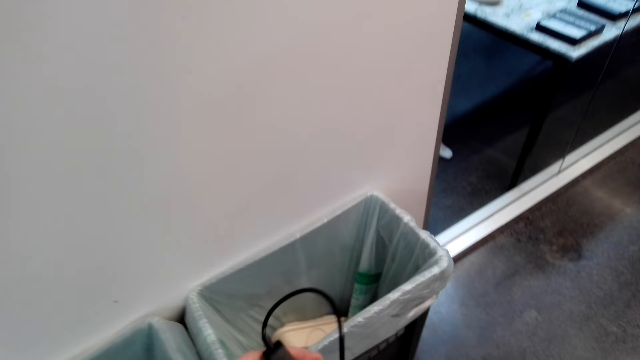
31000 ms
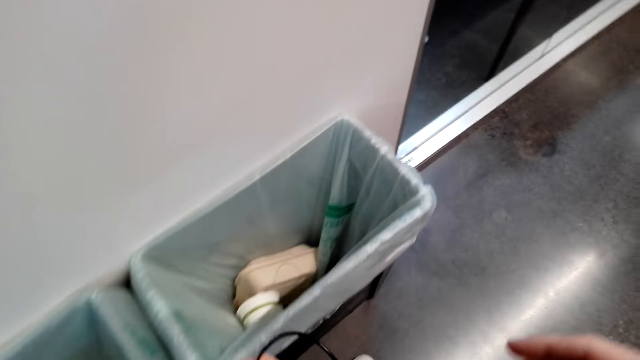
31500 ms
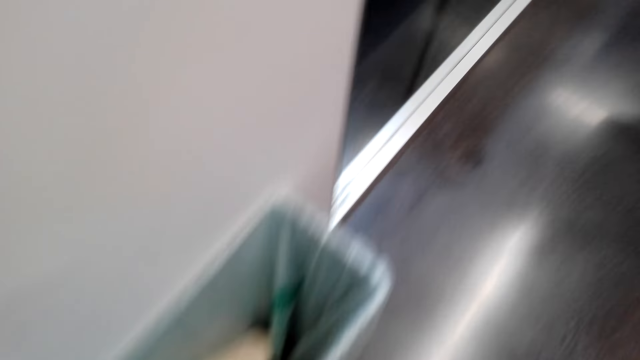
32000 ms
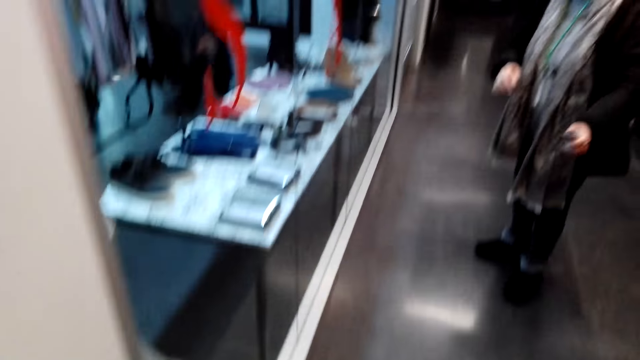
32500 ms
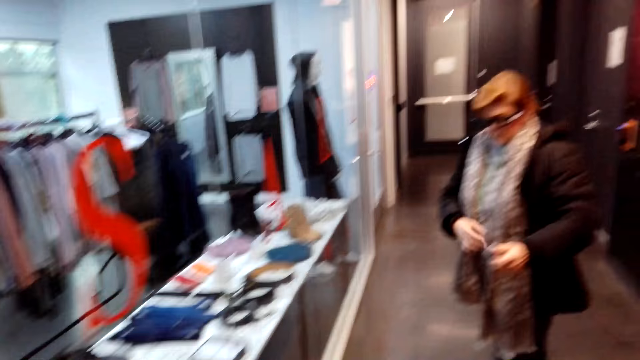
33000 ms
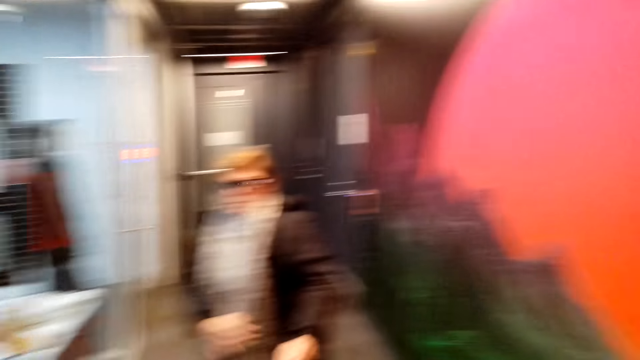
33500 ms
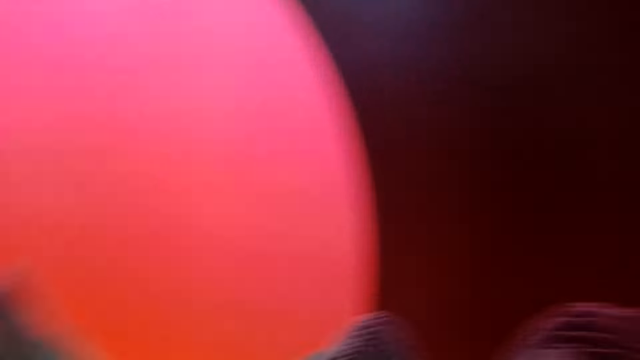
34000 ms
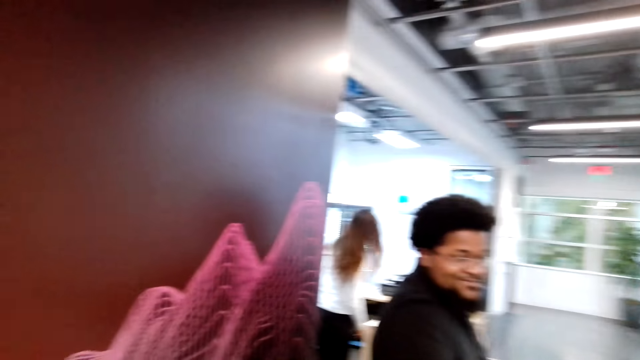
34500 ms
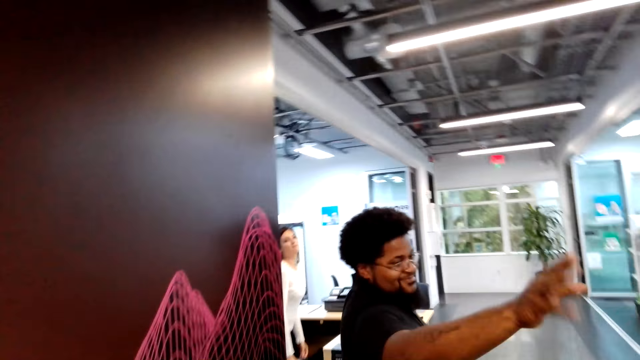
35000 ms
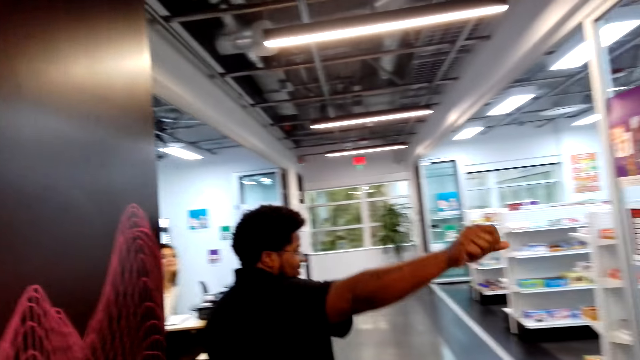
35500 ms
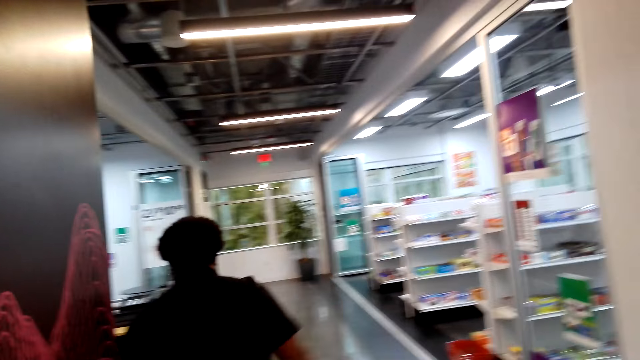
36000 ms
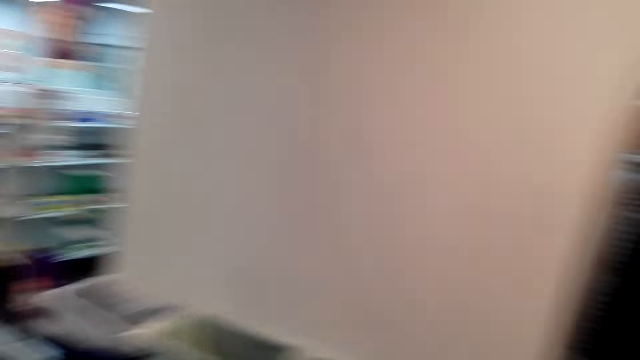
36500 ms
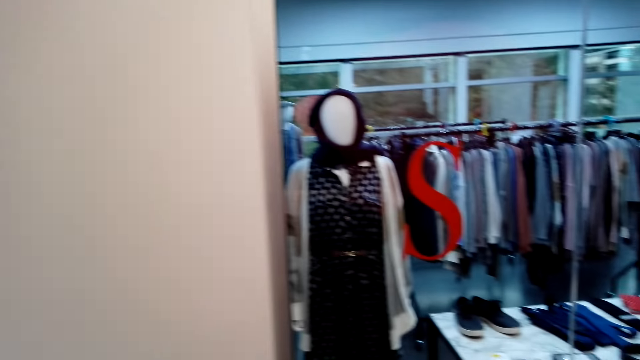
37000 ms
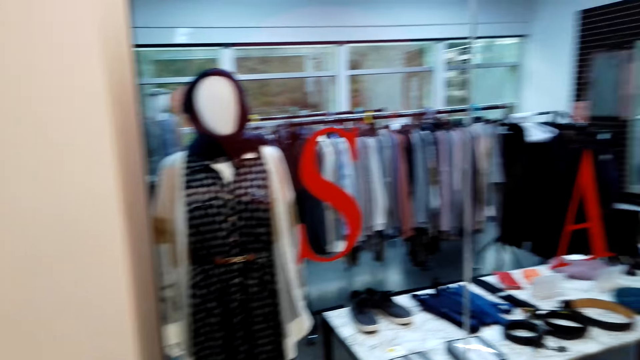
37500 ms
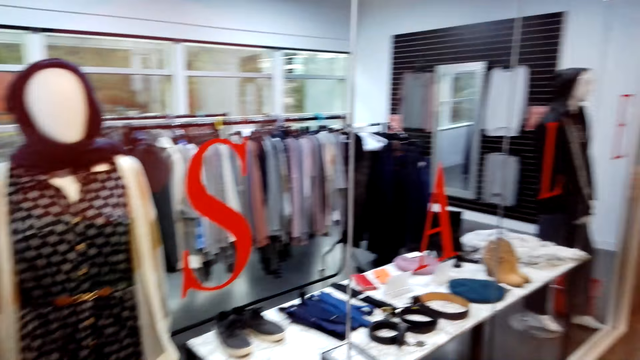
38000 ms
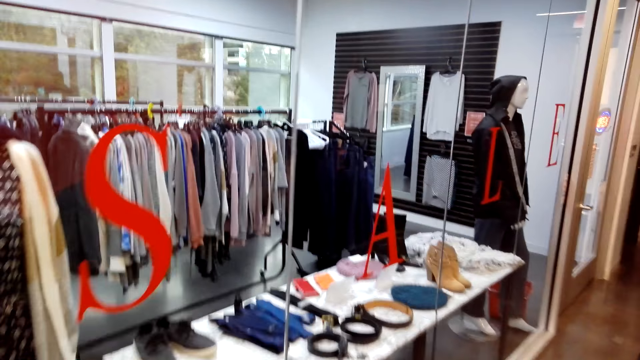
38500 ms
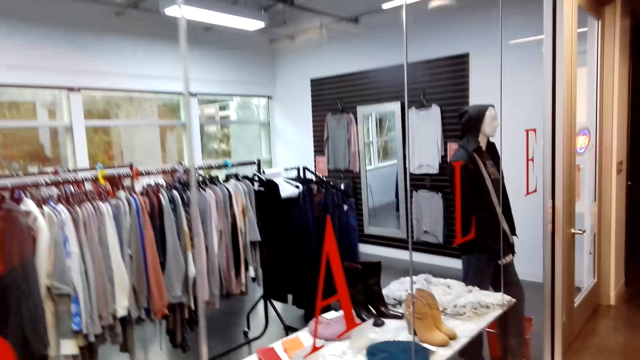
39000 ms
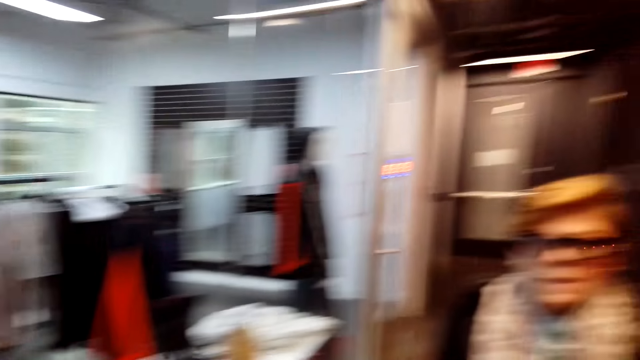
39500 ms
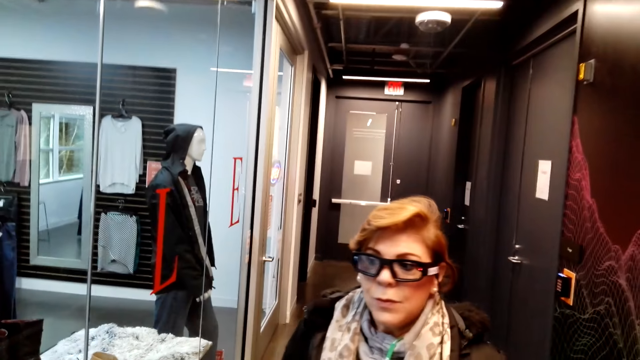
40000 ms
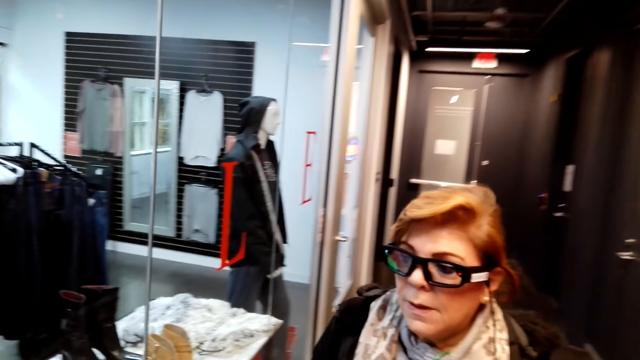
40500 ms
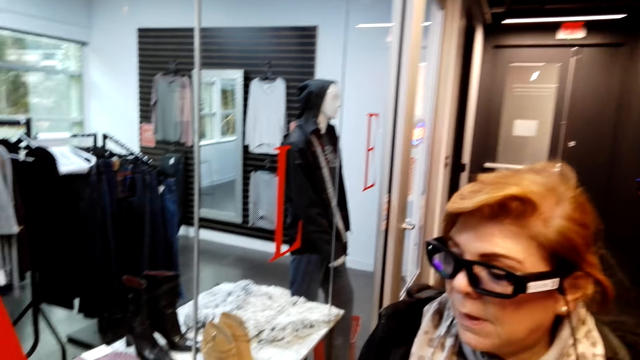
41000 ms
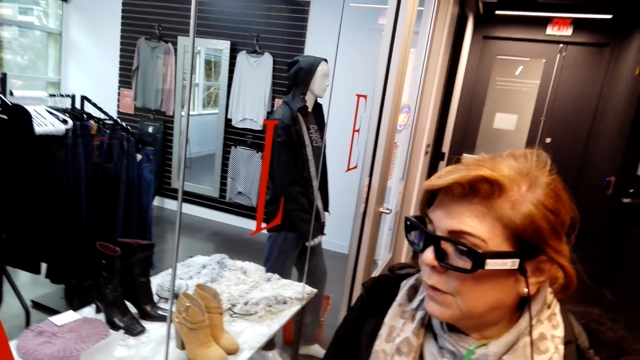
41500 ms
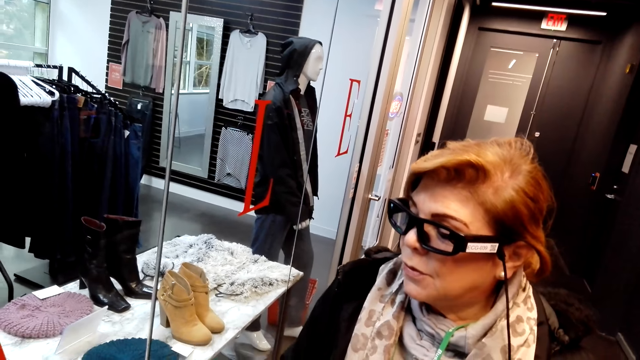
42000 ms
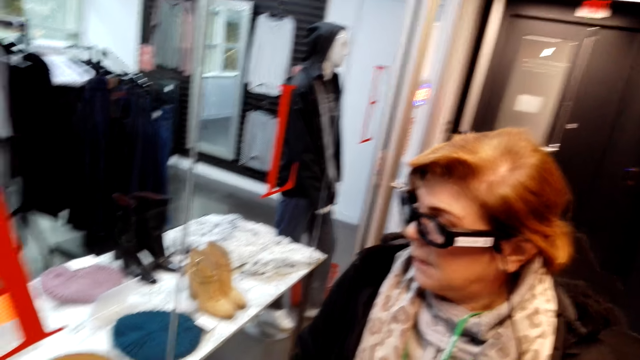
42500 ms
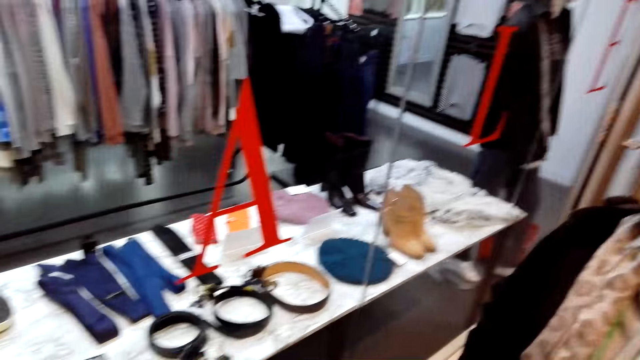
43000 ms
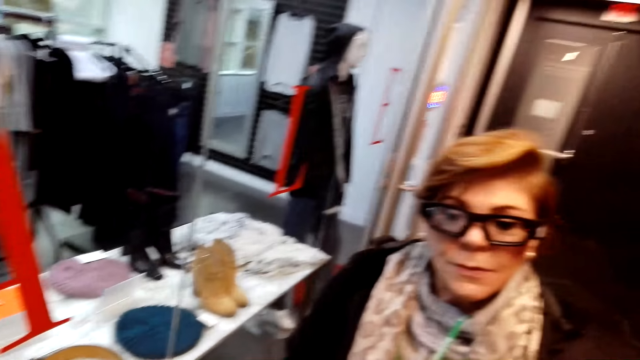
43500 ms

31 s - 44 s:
The camera wearer looks in a bin. They turn around. A man raises his hand and walks away. The camera wearer walks in a corridor. A lady stands in the shop. The camera wearer looks at the lady.

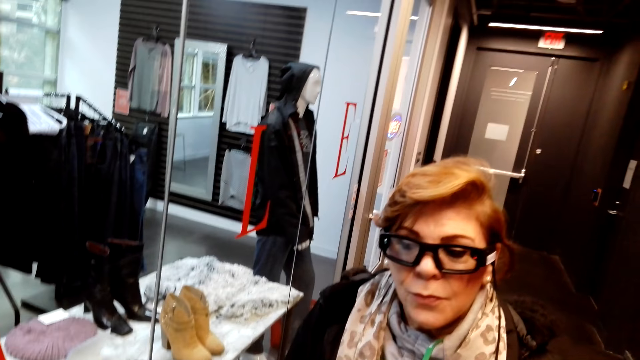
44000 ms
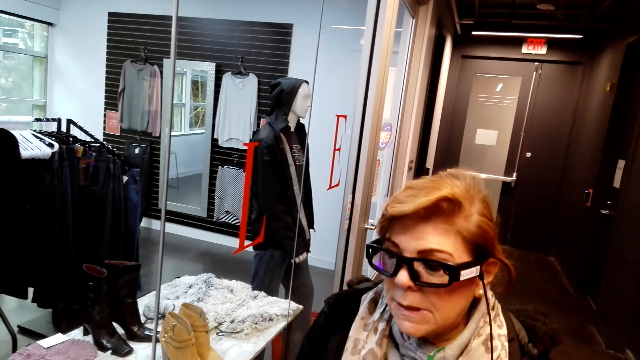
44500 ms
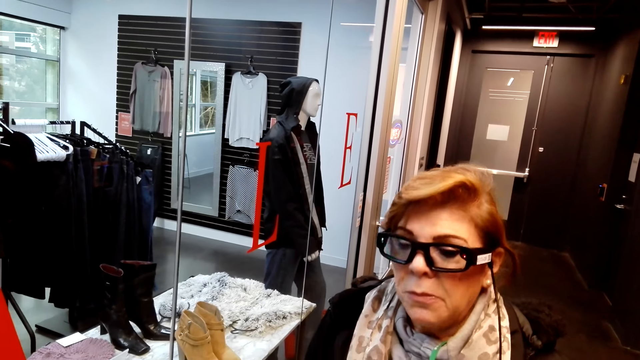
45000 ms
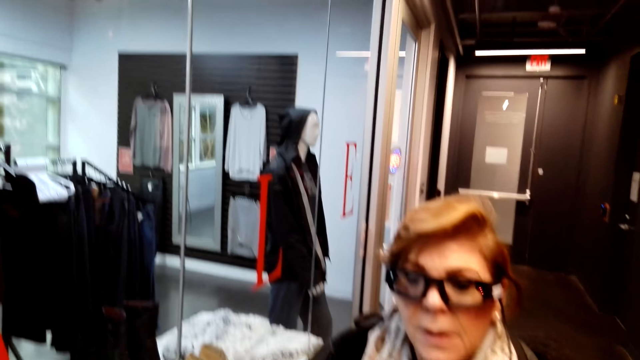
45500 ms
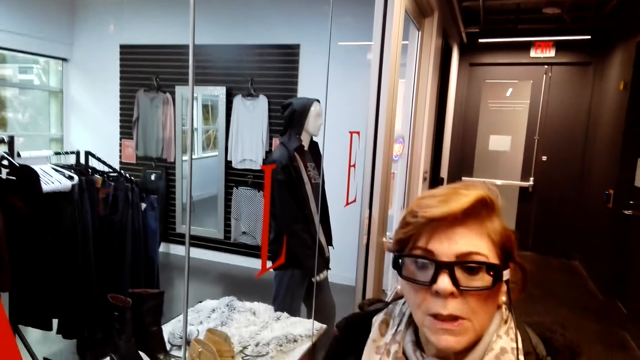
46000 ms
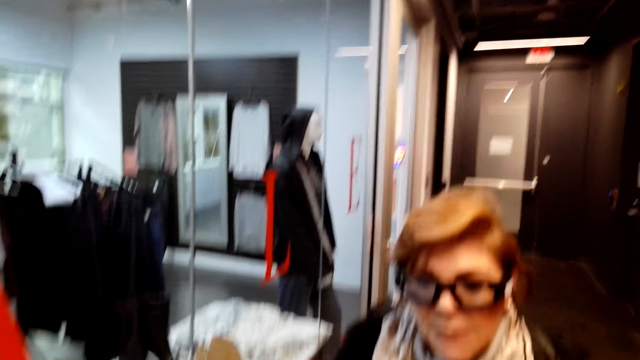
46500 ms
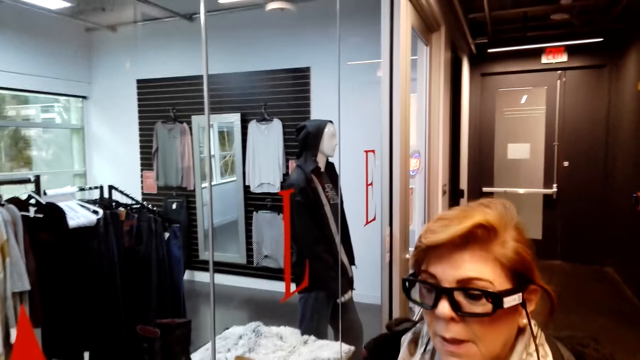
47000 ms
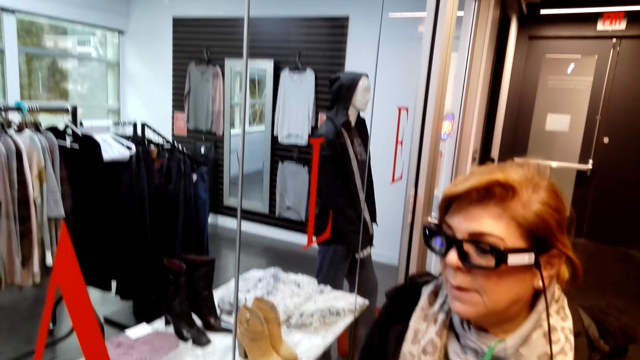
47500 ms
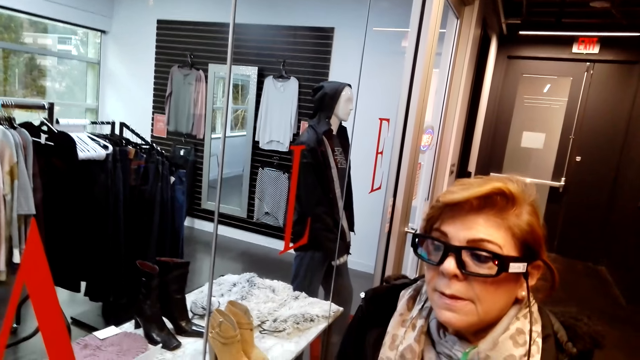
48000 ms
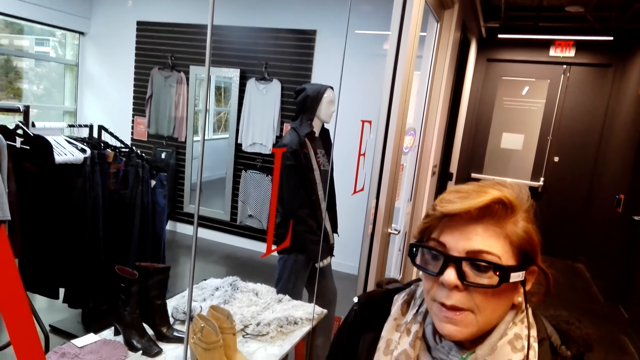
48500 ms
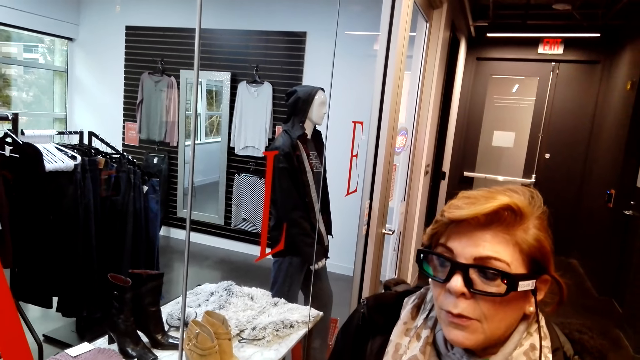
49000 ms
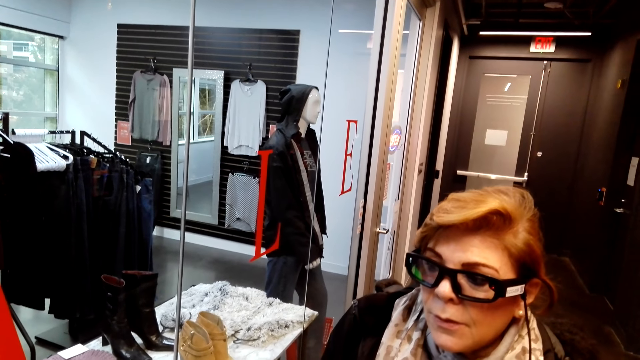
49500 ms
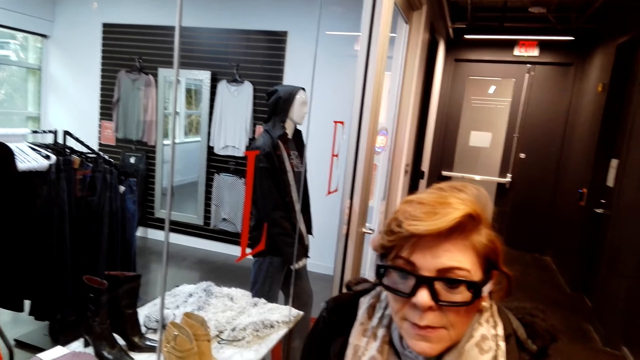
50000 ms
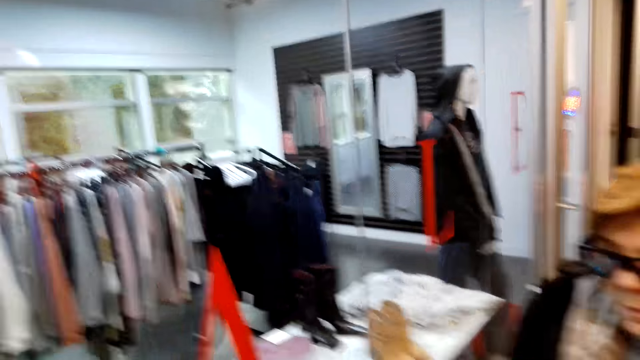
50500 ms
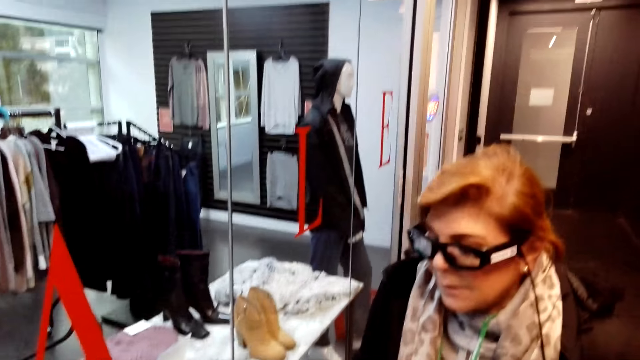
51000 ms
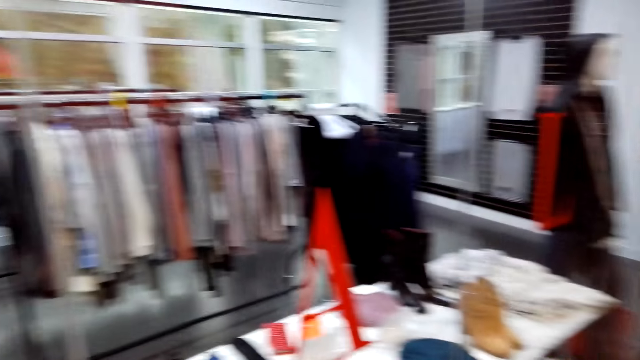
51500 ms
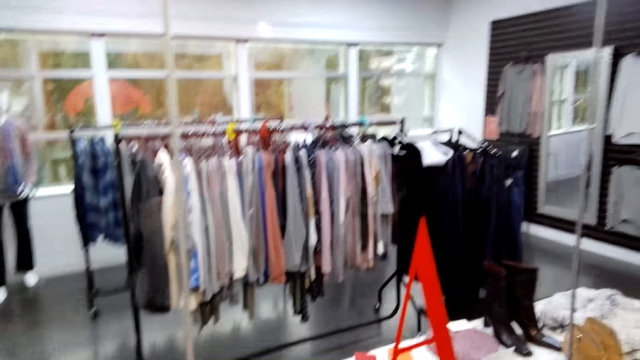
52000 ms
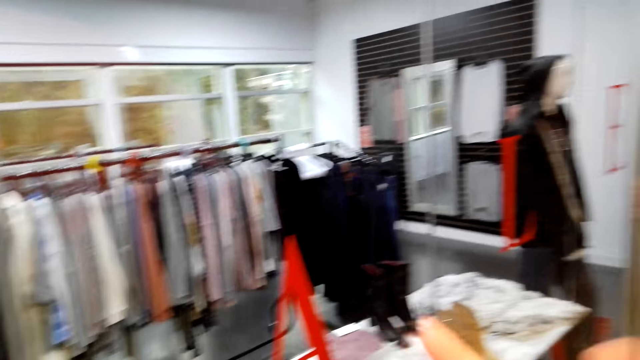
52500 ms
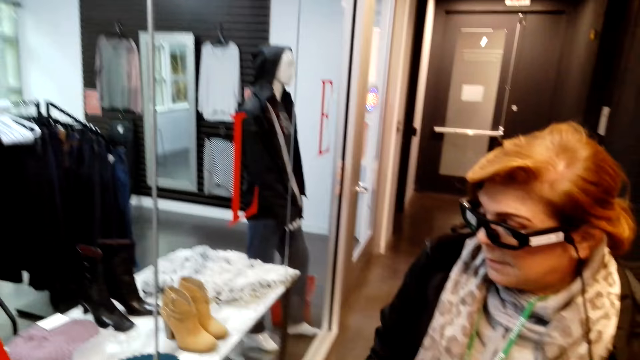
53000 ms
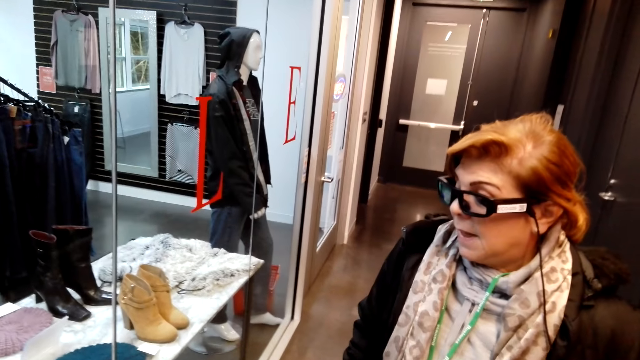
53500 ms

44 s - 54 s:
A woman talks to the camera wearer. The camera wearer looks around. They look through the display mirror.
